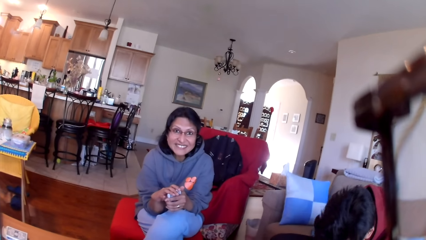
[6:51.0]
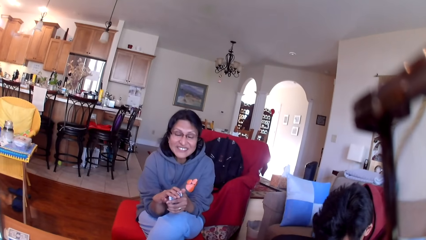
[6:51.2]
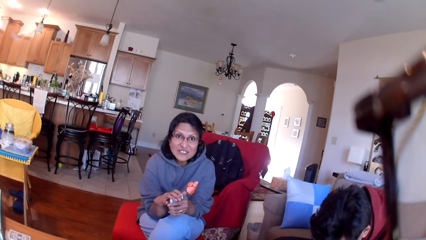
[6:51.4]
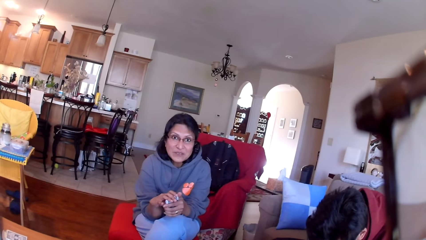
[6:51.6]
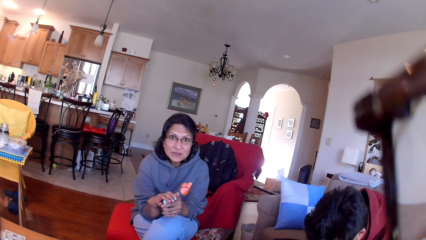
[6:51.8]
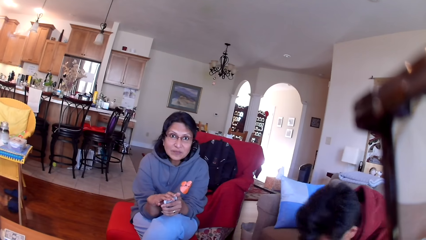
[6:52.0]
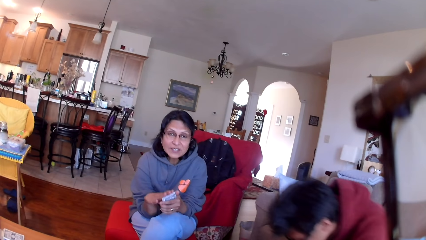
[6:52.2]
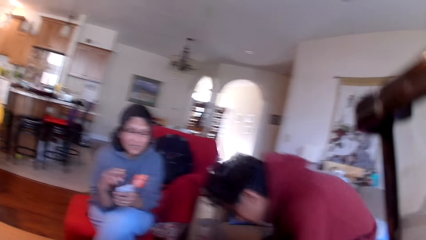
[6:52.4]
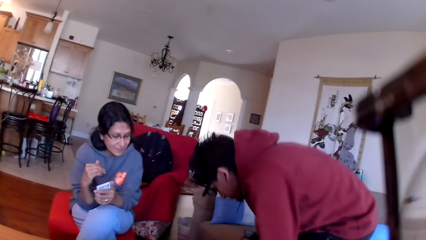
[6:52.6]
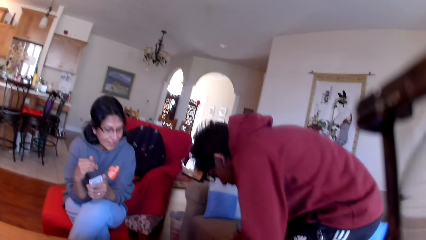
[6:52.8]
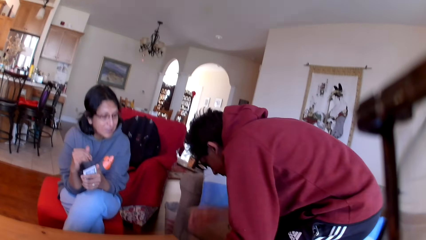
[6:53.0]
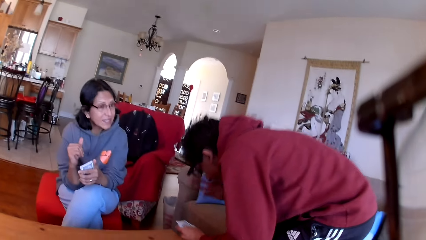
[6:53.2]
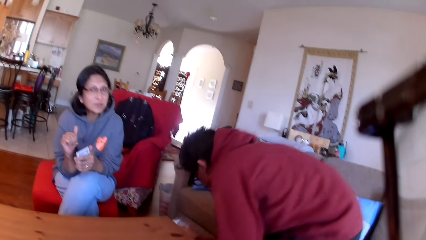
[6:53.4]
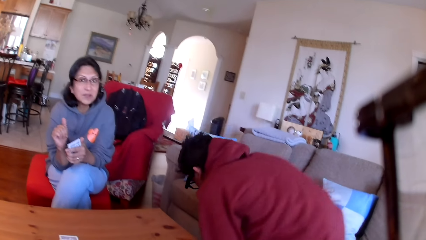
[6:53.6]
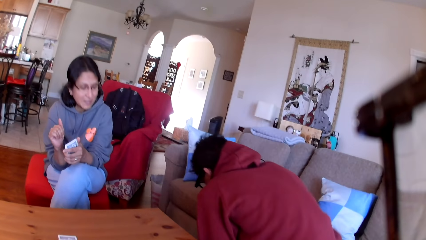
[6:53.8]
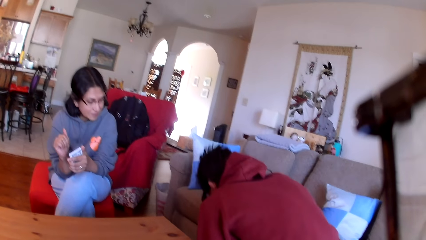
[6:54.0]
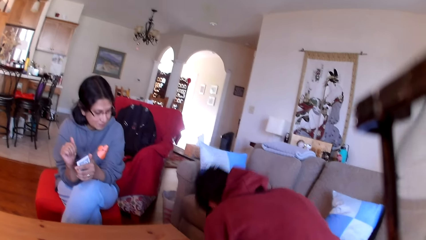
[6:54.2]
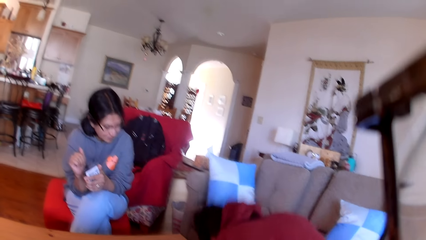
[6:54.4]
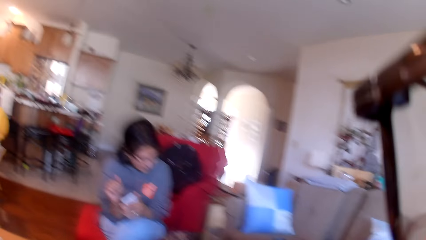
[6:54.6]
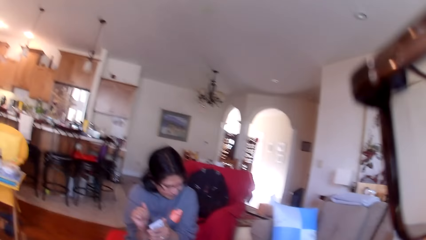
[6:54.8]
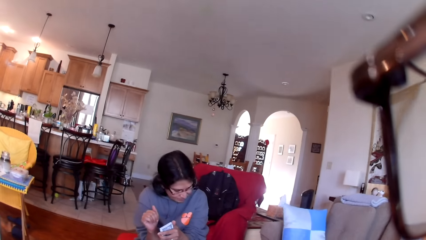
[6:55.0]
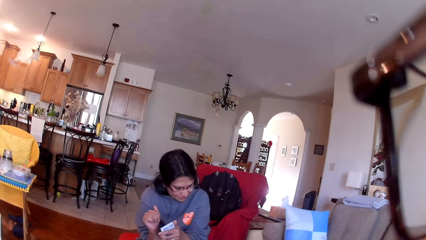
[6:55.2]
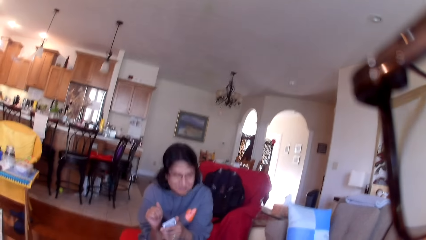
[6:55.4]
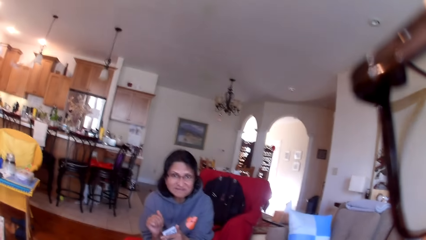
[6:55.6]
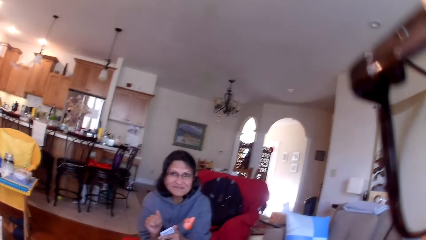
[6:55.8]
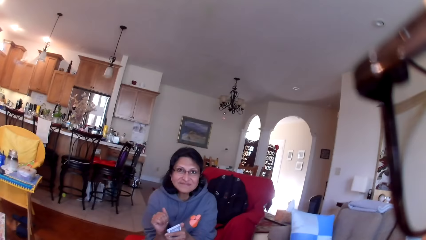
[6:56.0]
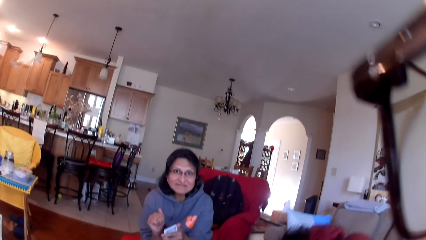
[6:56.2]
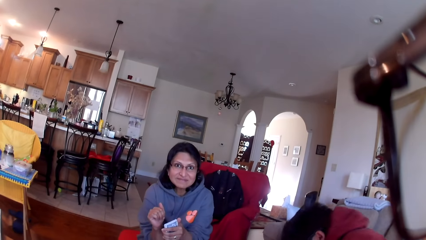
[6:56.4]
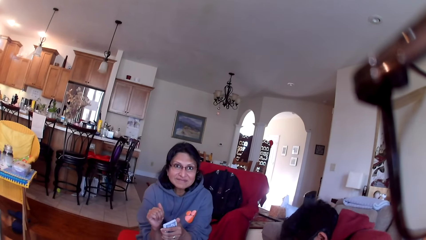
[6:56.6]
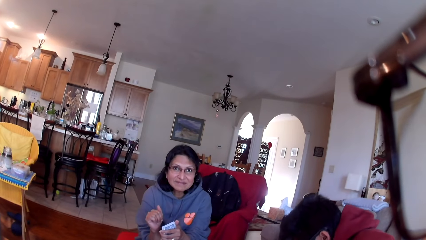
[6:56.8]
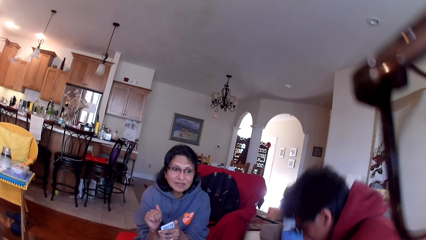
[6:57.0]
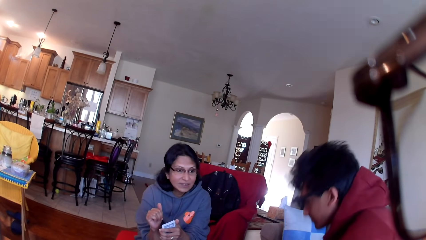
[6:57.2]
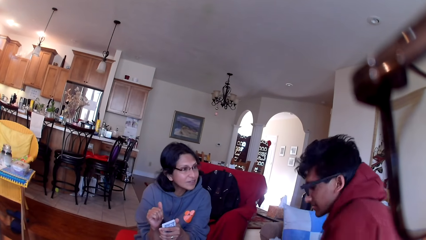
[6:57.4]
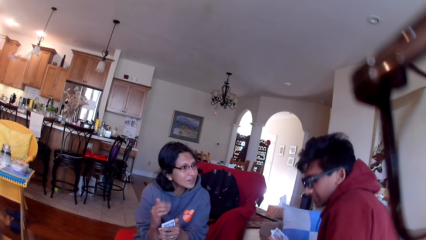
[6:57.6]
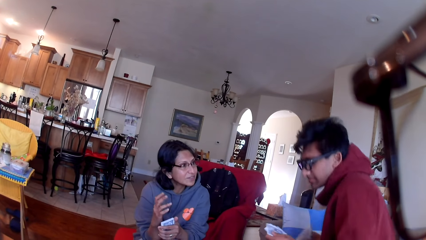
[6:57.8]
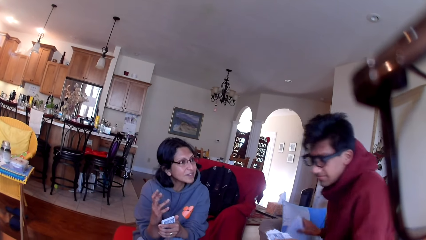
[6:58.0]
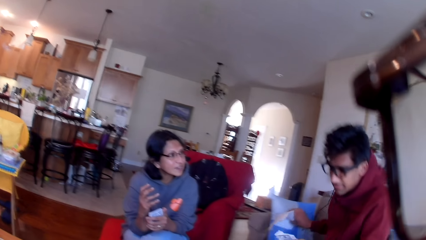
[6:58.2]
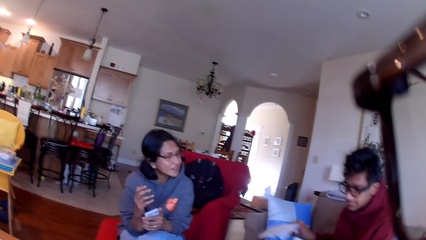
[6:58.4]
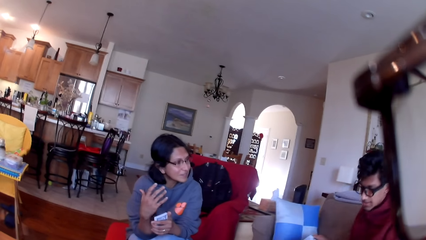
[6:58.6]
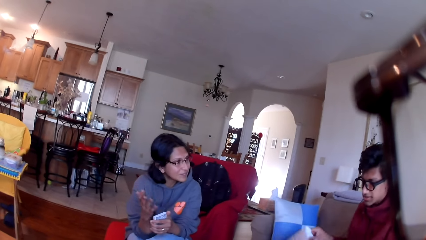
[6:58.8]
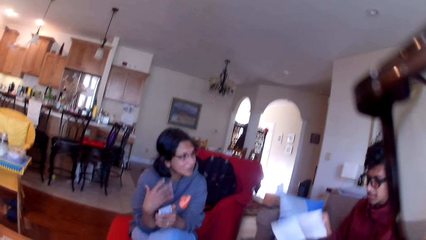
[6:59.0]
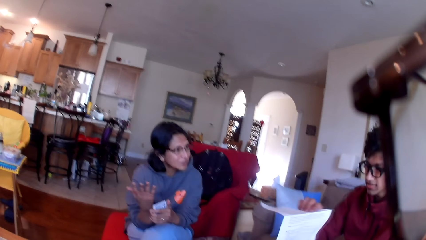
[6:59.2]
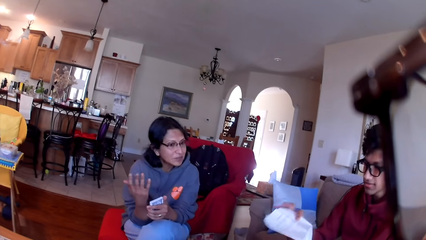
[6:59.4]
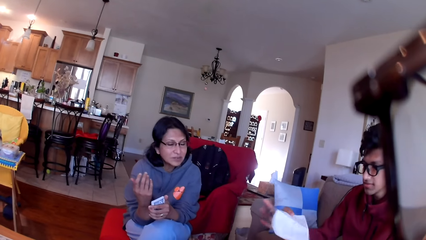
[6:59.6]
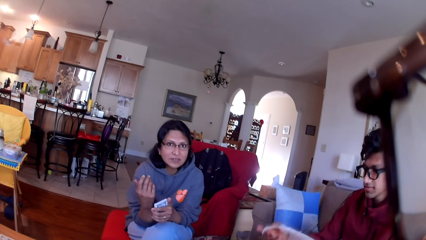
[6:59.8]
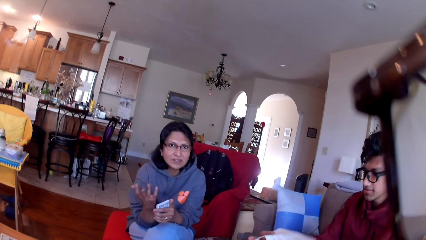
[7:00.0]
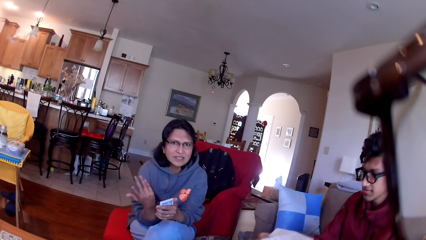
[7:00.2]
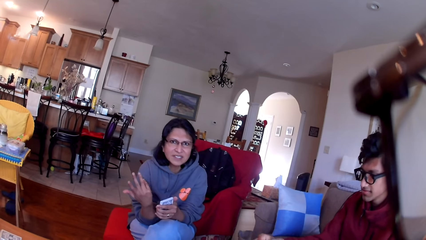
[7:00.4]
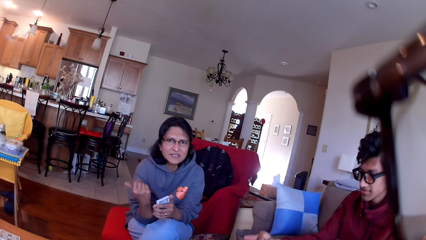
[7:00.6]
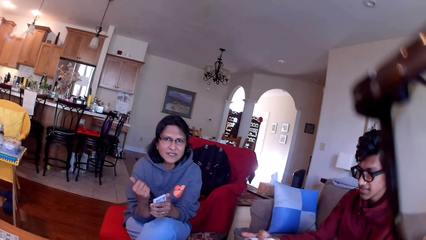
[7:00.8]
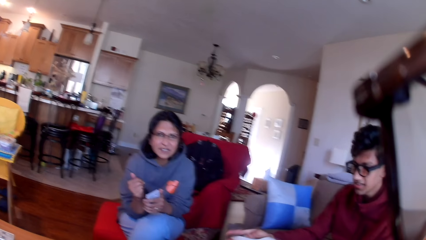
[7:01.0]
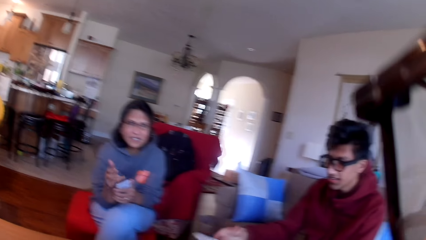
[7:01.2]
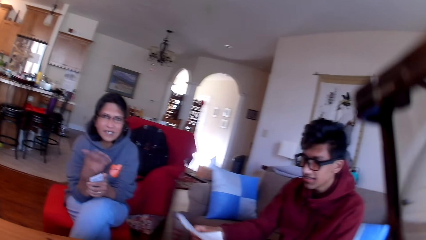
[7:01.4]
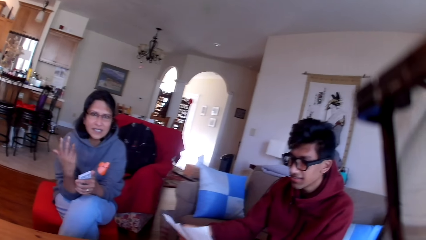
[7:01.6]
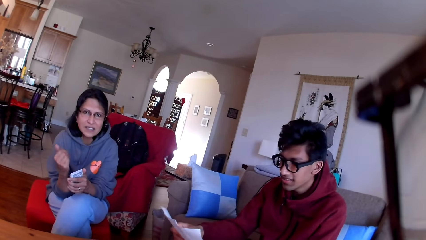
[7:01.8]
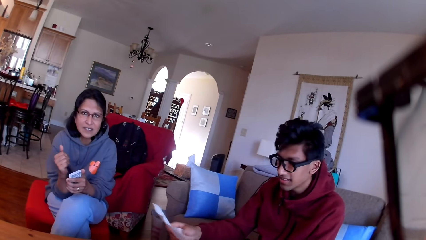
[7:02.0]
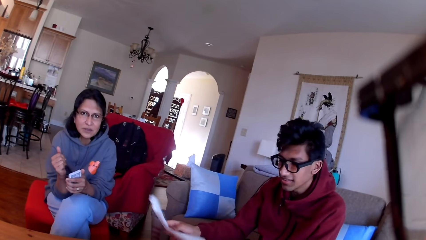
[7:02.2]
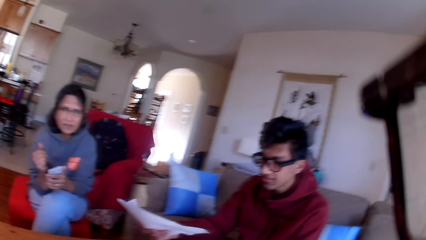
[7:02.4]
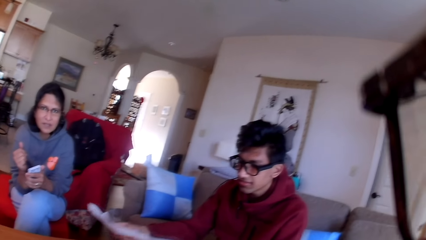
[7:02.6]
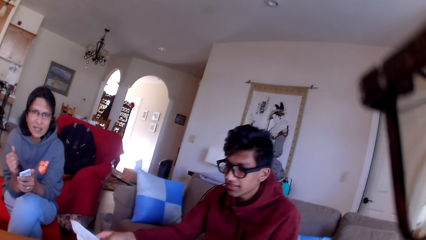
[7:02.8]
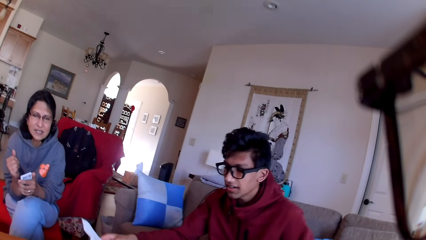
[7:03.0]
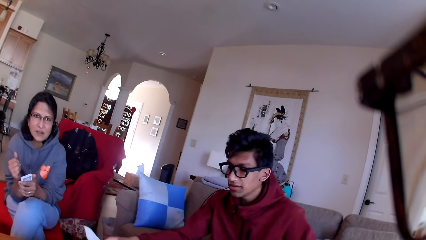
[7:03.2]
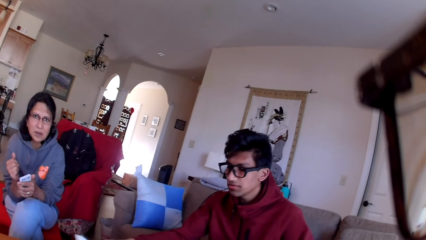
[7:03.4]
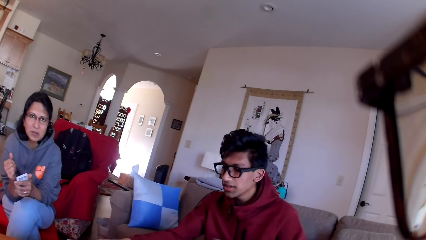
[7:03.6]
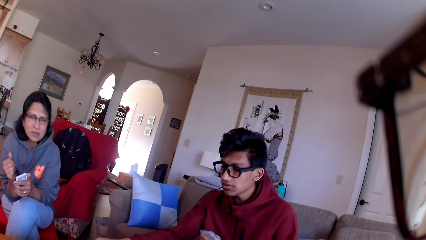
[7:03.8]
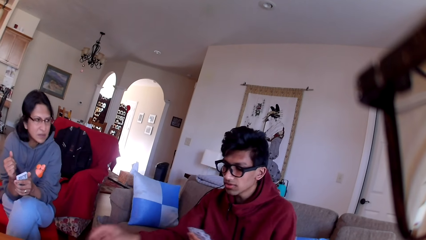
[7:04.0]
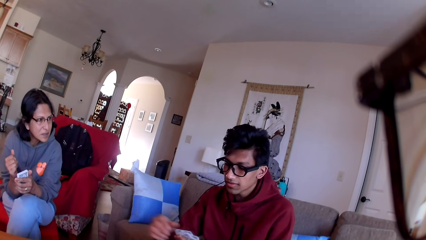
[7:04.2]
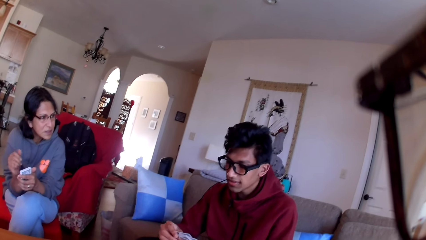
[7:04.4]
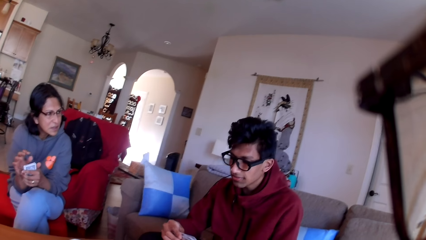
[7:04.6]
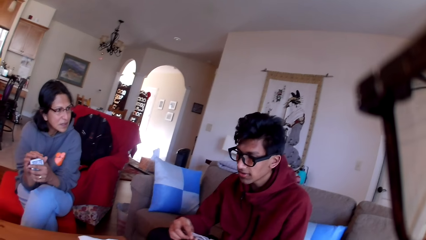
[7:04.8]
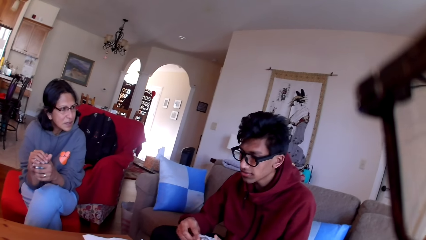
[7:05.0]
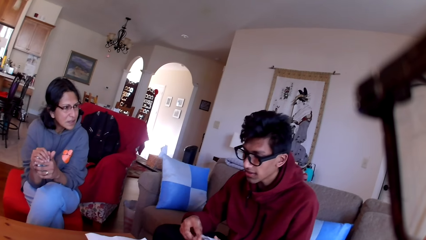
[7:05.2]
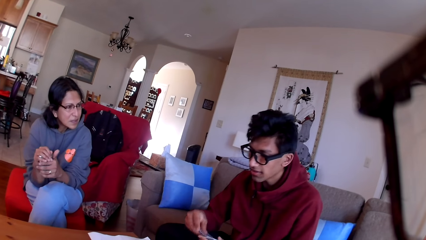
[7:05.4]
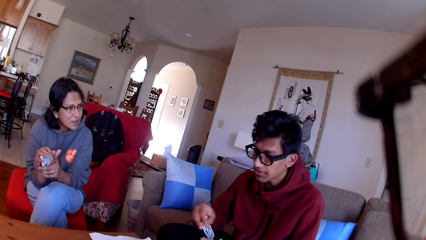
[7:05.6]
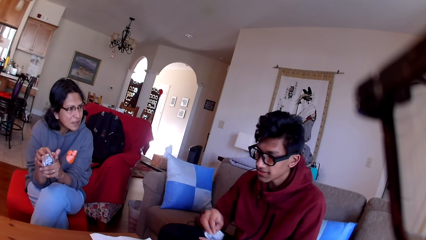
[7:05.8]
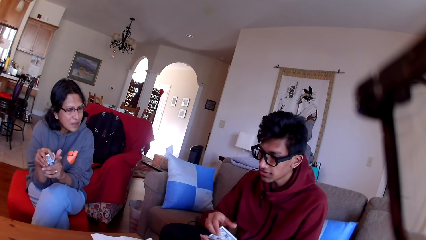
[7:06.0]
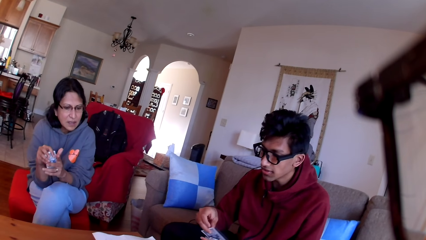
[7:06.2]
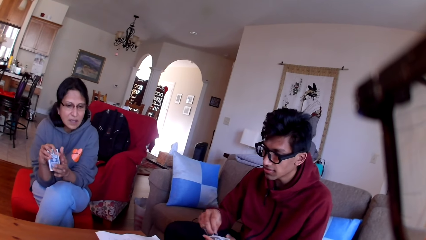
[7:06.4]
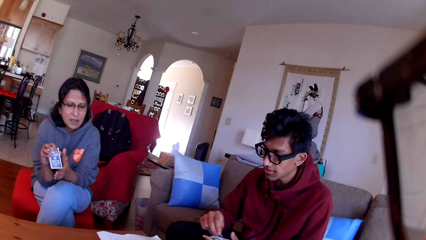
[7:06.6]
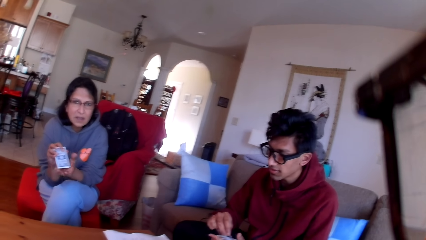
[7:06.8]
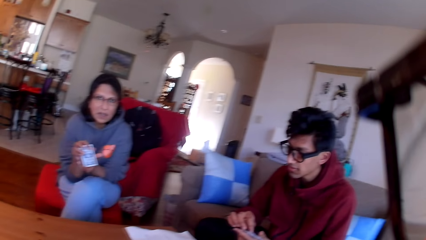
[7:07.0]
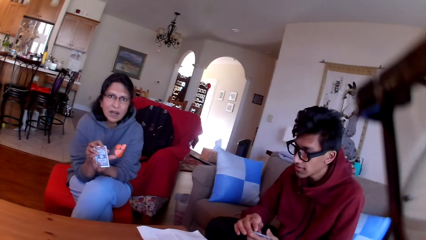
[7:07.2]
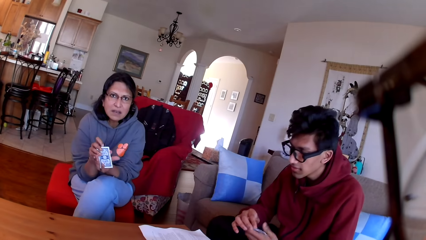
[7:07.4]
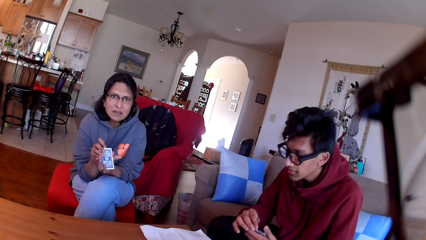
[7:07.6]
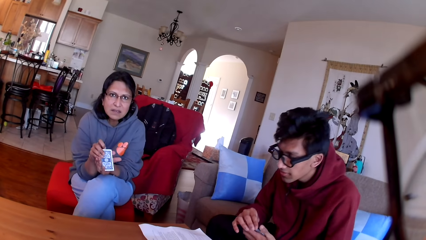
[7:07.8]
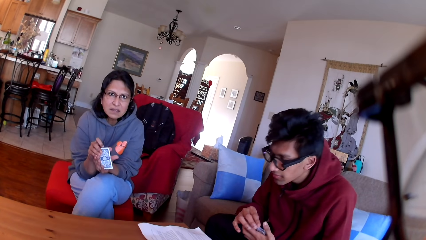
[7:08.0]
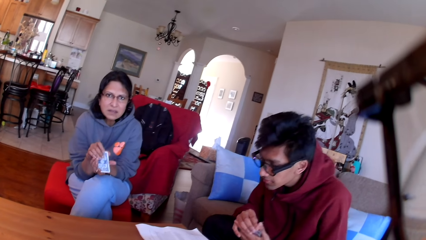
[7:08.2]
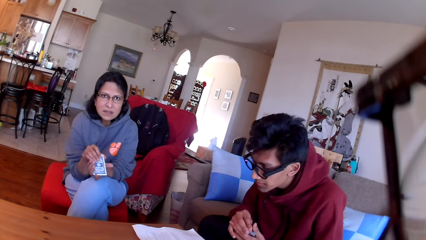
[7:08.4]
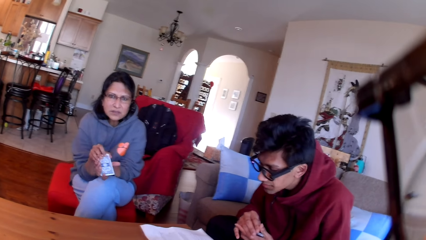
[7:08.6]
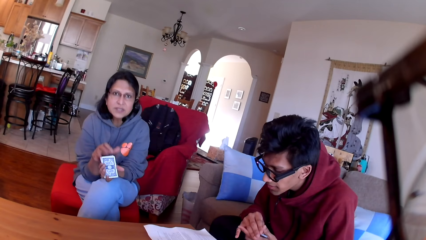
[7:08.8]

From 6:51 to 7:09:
A man squats down. The man holds a paper on his hand. The man moves the paper in his hands. The man places down the paper. Another person stares at the man. The camera wearer stares at the other person and the man.
